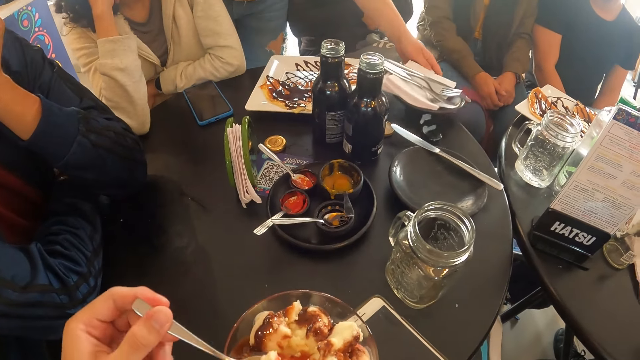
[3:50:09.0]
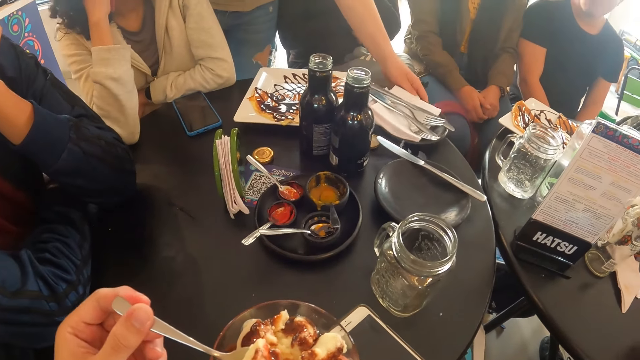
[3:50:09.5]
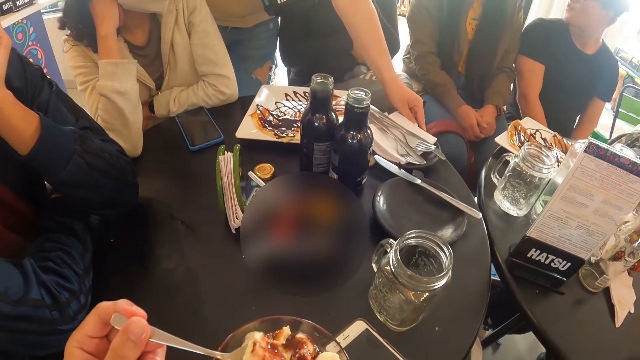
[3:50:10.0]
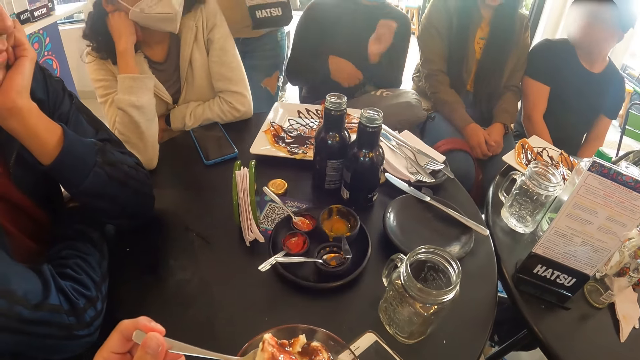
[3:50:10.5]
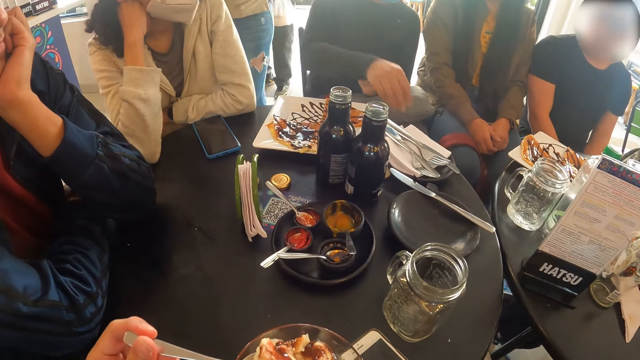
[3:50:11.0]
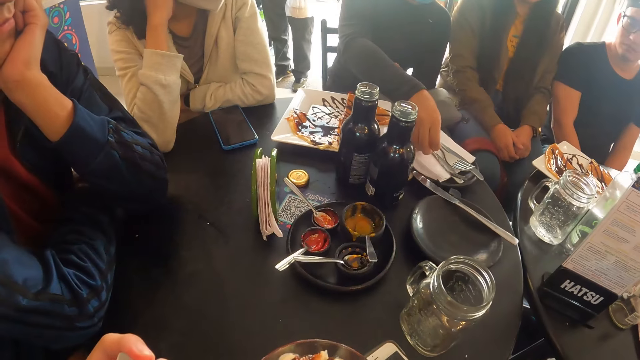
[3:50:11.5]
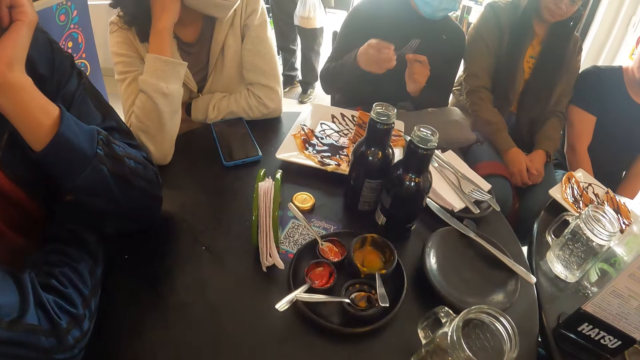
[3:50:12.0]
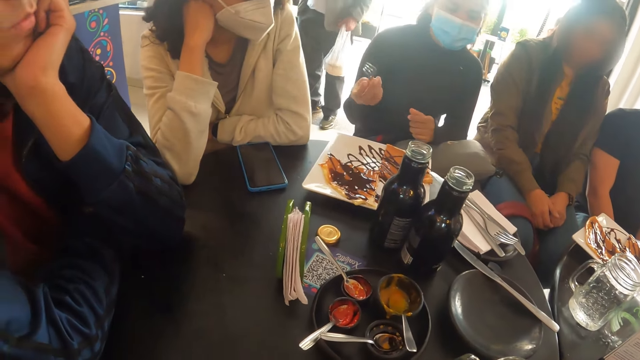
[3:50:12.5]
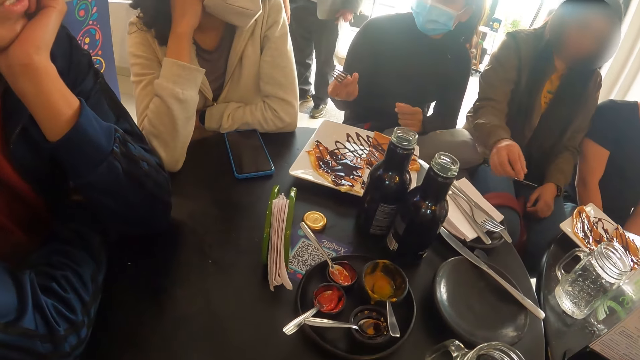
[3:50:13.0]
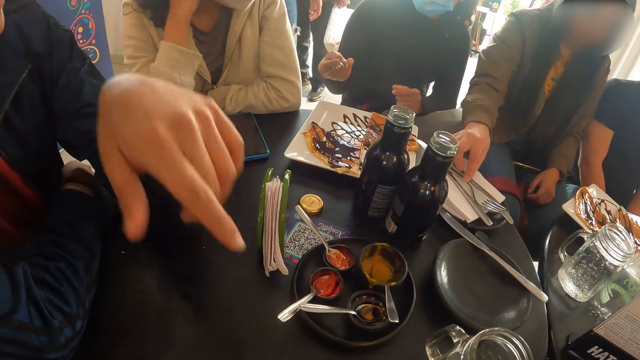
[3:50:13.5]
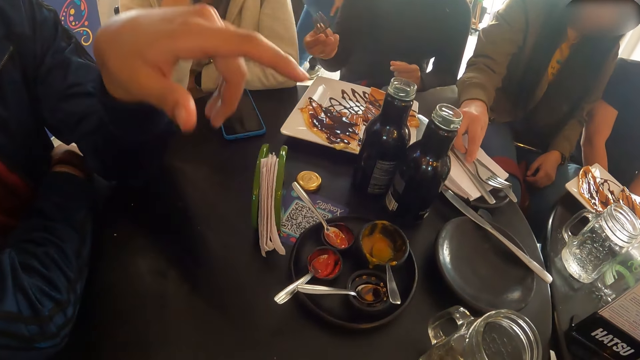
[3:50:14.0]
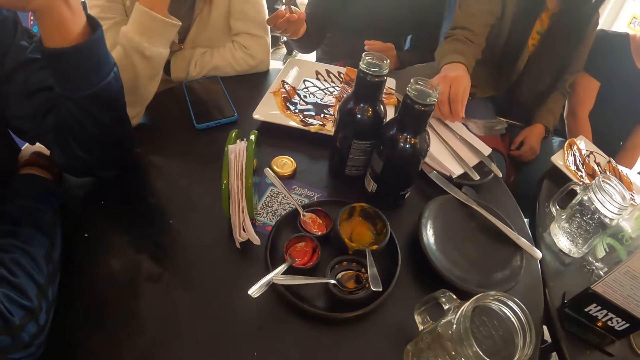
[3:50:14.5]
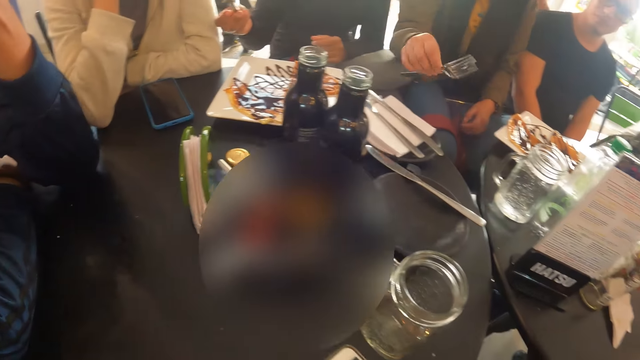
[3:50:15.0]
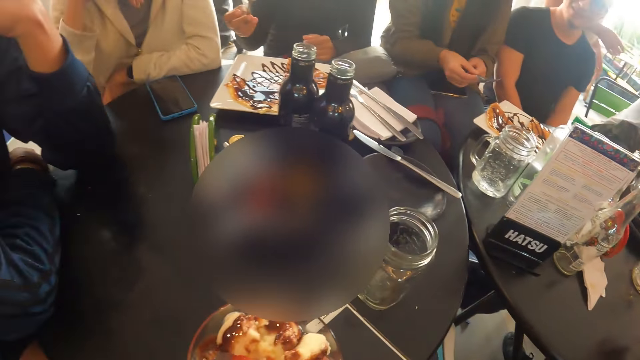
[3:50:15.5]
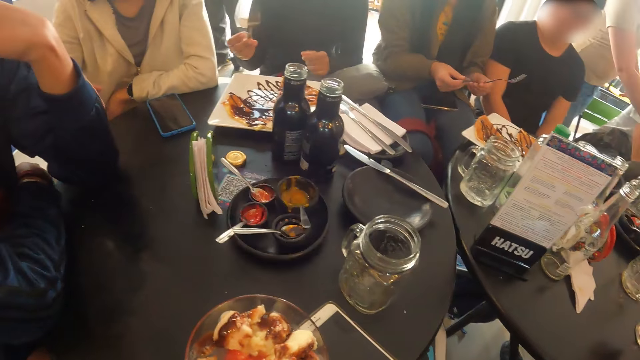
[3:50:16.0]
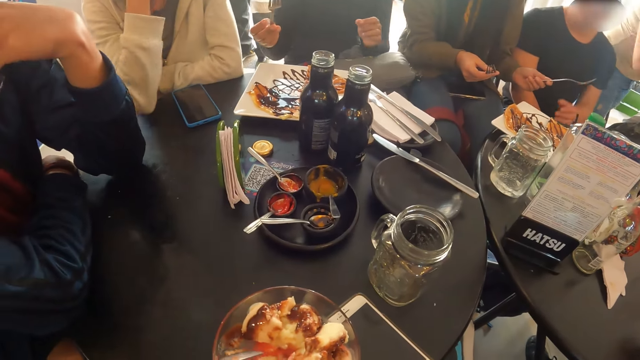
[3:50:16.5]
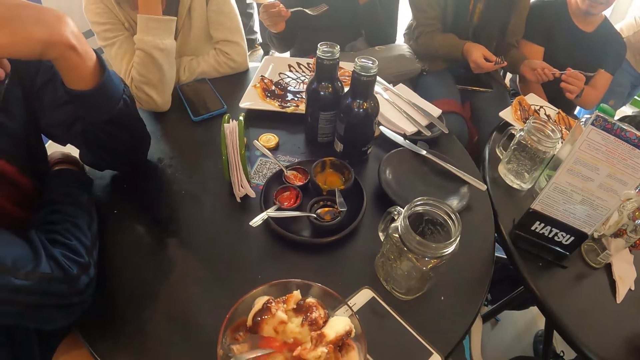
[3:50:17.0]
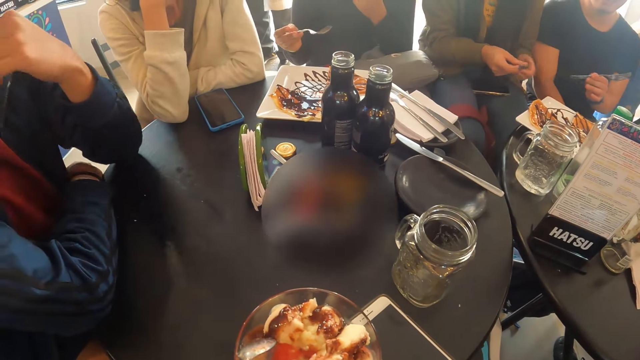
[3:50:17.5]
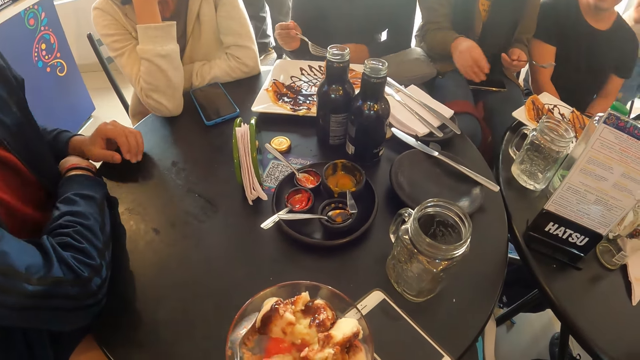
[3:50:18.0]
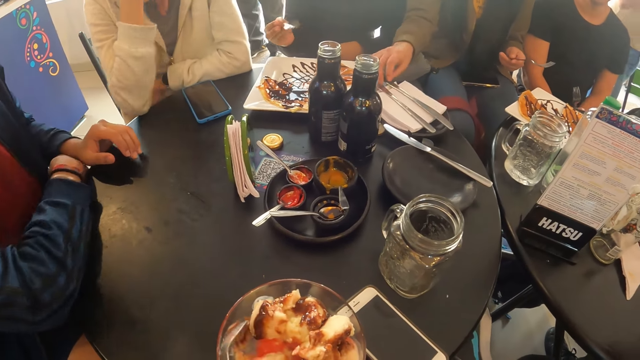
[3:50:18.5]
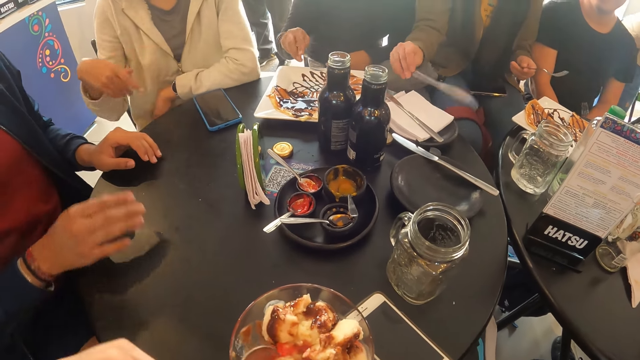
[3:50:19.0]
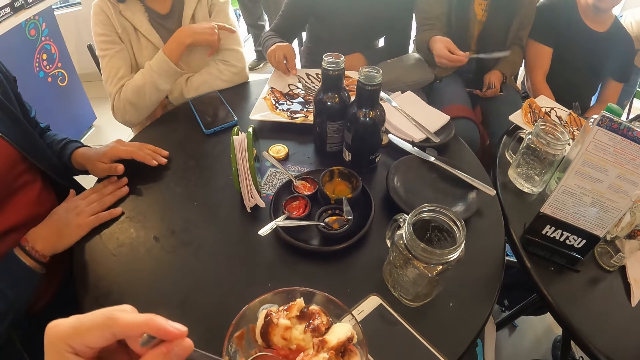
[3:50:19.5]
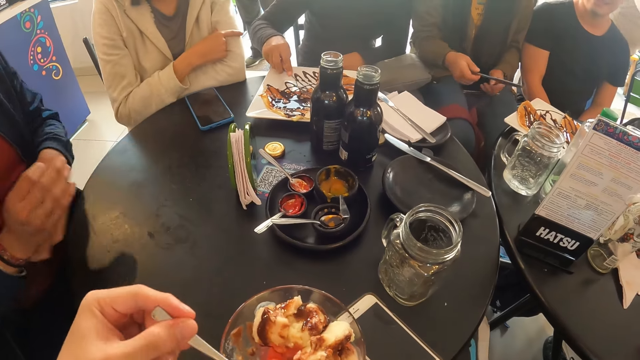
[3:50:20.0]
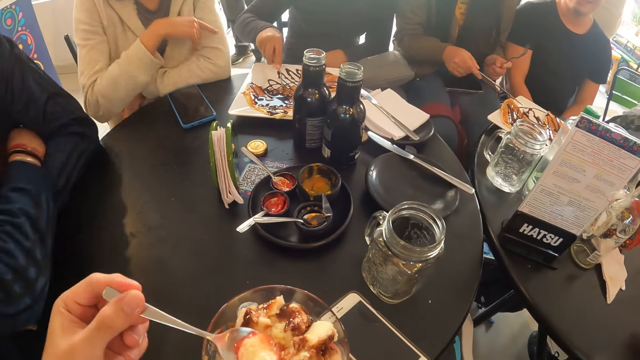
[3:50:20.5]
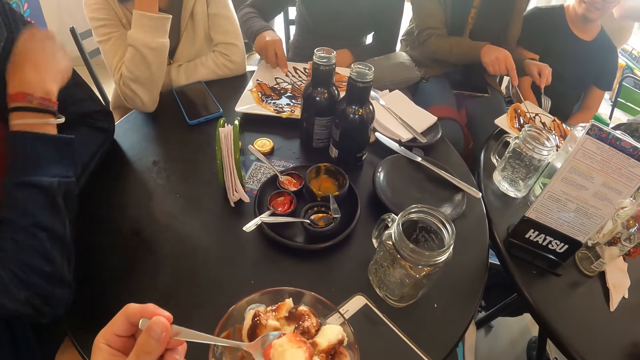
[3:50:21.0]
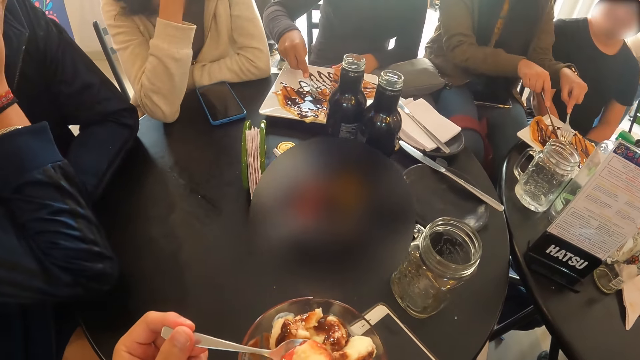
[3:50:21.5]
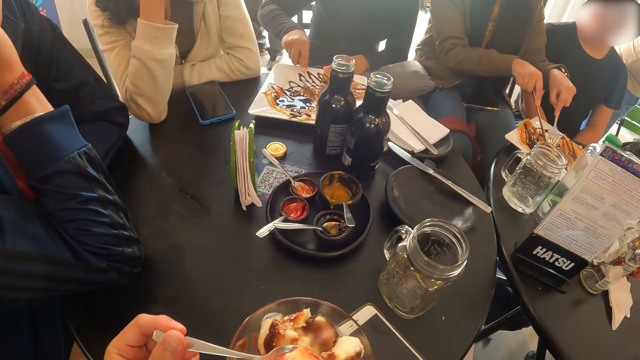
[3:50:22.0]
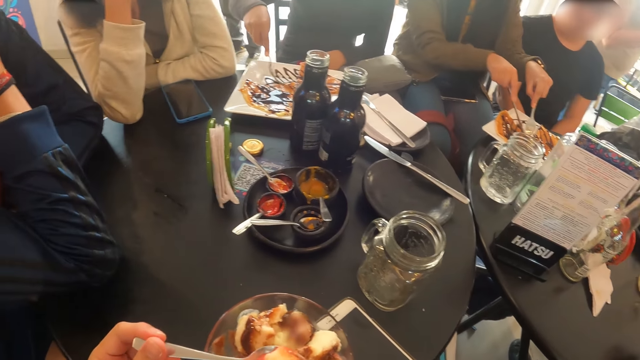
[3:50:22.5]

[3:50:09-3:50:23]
The girl picks up a fork from a plate on the table with her right hand. The camera wearer puts something into the mouth. Another girl interacts with the first girl. A guy speaks to another guy. A third girl picks up two forks from the plate on the table with her right hand. The first guy points with his left index. The second girl taps on the first guy's arm with her right hand. The third girl passes one of the forks to a third guy with her left hand. The camera wearer shakes the hand. The first guy interacts with the second girl and the first girl. The third girl picks up a table knife with her right hand. The camera wearer scoops something with a spoon. The first girl eats the meal on the plate on the table with the fork in her right hand. The first guy raises his right hand to his face. The third girl eats the meal on the plate on the table with the table knife and fork in her hands.

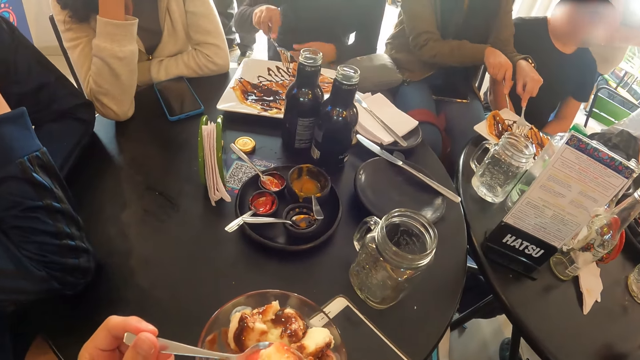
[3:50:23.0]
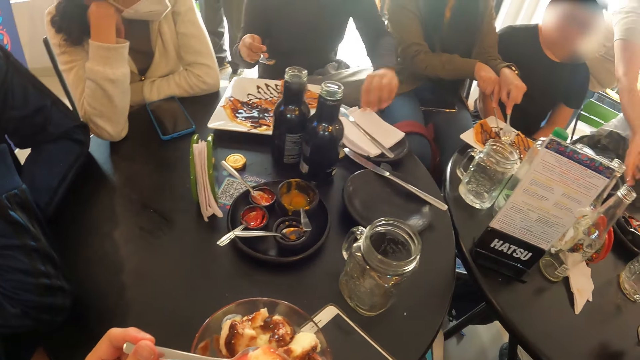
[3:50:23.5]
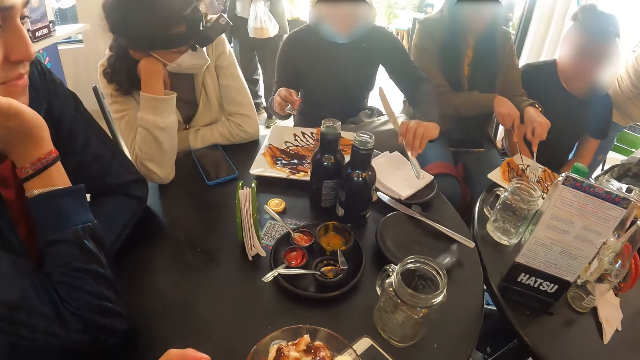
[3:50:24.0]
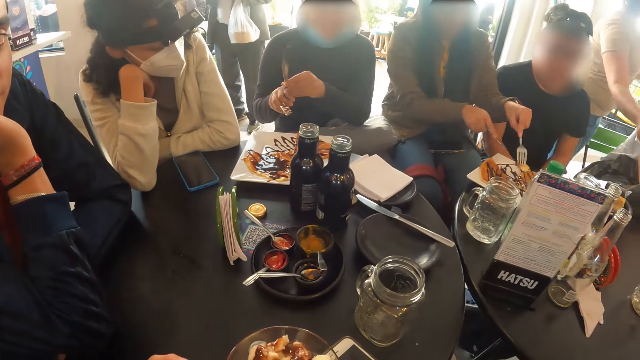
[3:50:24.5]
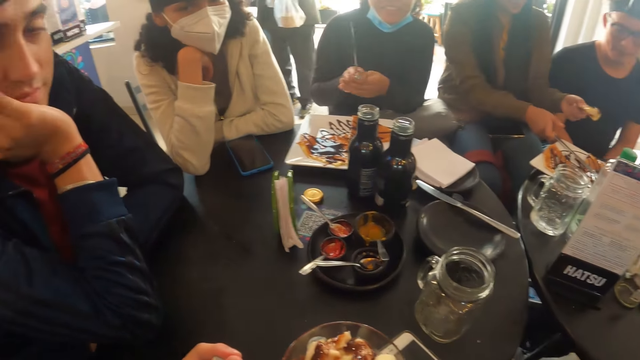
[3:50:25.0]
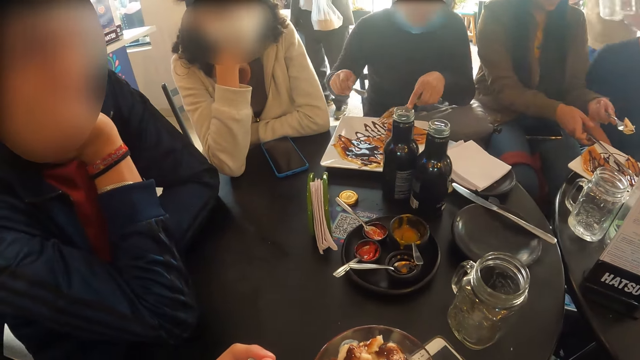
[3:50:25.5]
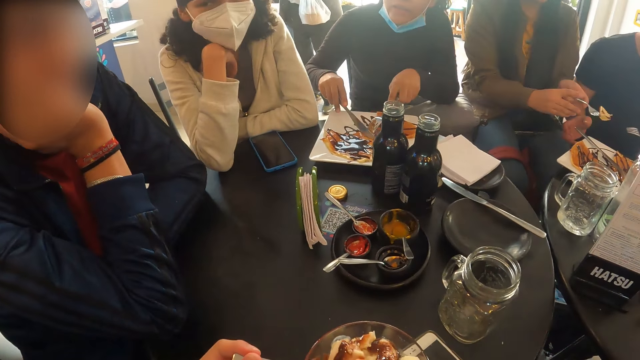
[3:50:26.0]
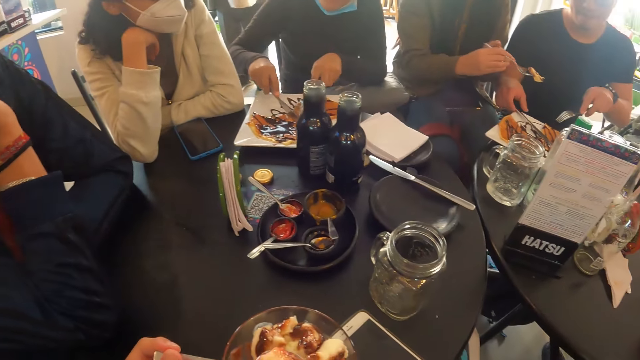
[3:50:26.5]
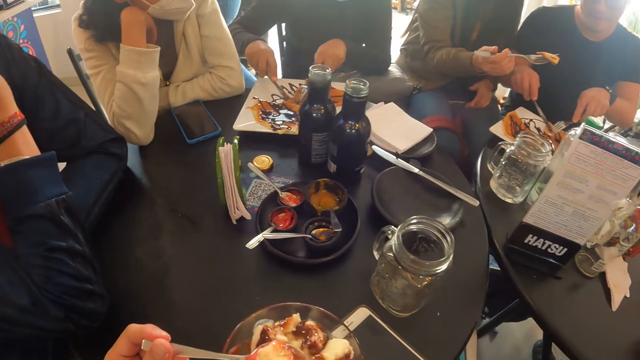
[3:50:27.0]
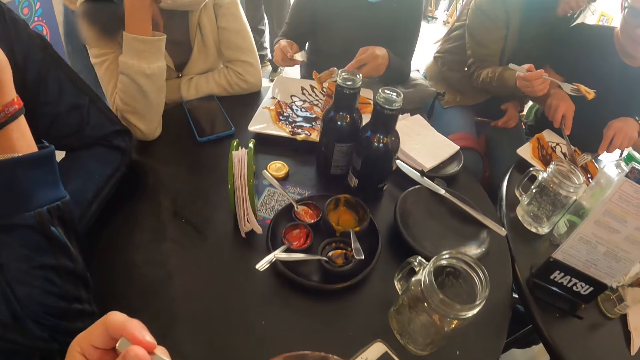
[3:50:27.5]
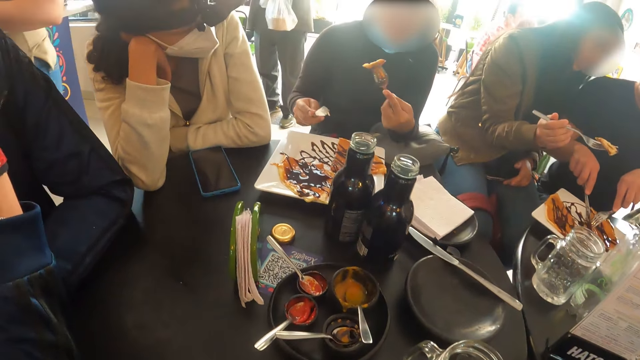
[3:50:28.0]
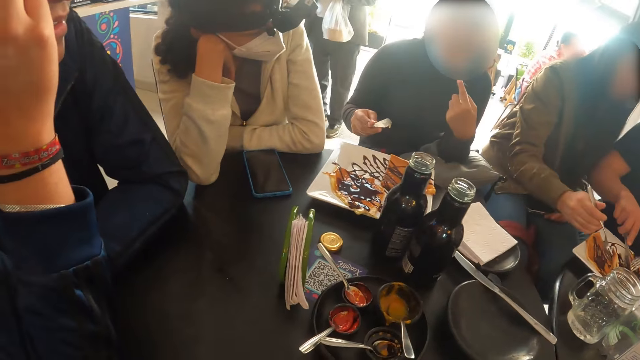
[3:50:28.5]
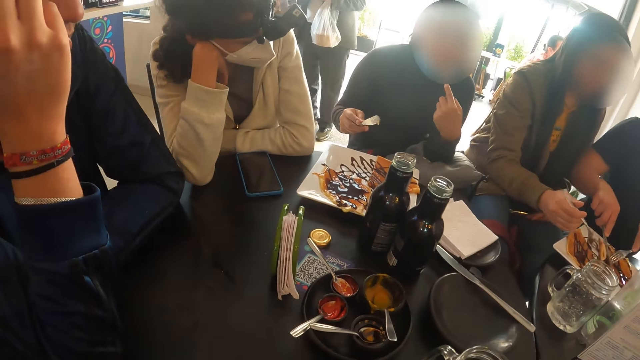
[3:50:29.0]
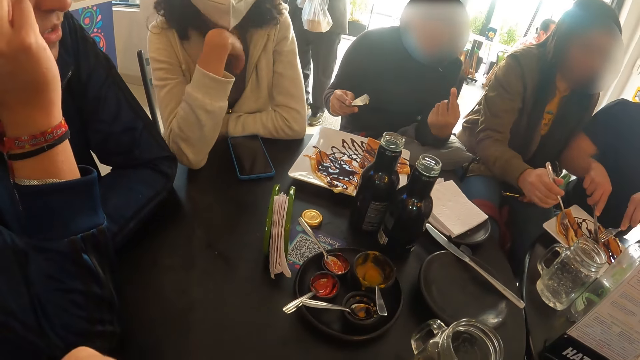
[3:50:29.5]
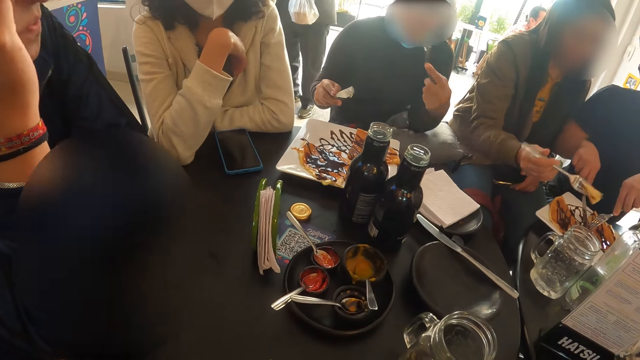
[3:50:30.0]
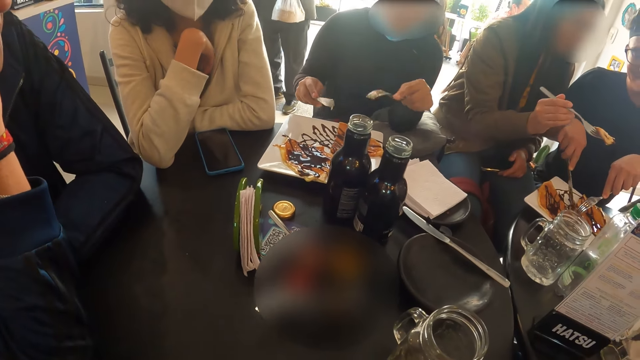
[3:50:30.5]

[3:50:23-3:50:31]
The guy looks at the camera wearer. A girl looks at the camera wearer. Another girl drops the table knife on the table with her right hand. The other girl passes the fork to her right hand. Another guy picks up the table knife with his right hand. The camera wearer puts something into the mouth. The first guy interacts with the first girl and a third girl.
